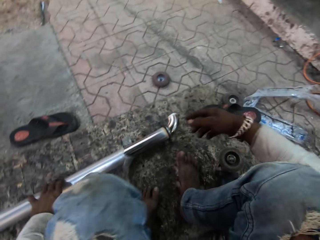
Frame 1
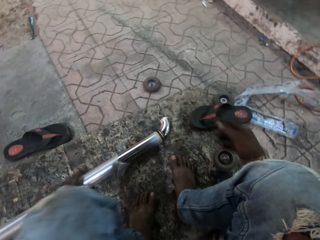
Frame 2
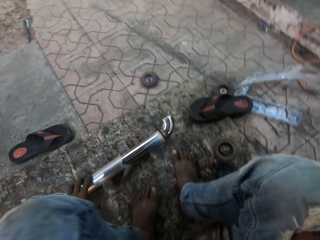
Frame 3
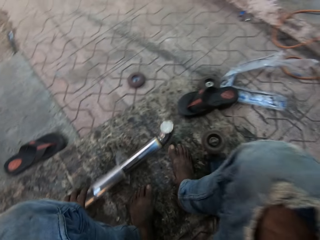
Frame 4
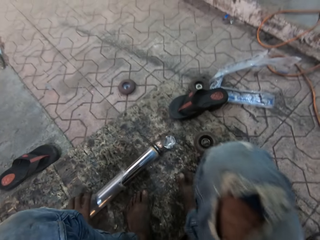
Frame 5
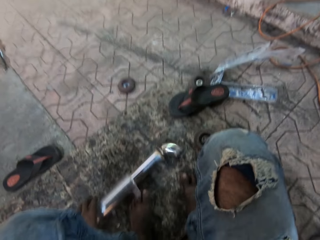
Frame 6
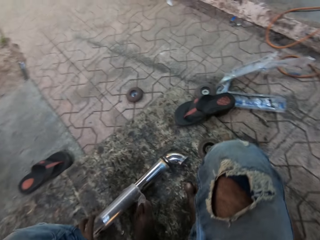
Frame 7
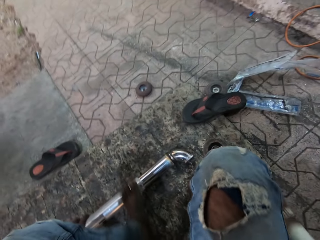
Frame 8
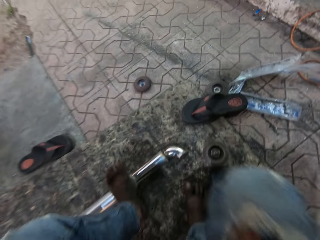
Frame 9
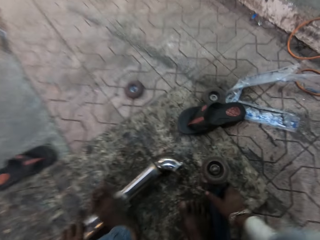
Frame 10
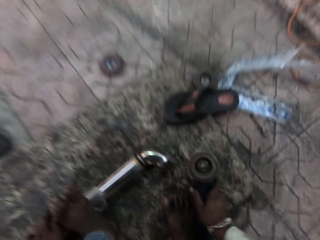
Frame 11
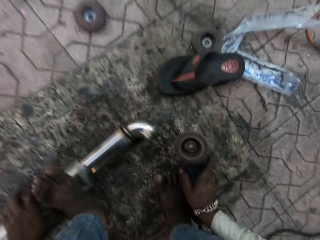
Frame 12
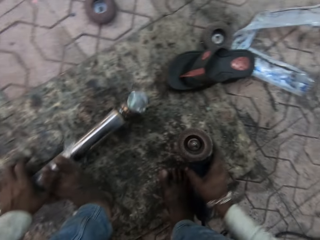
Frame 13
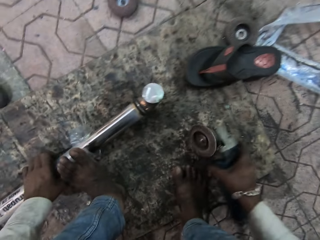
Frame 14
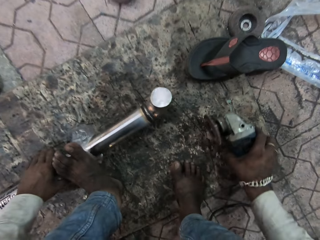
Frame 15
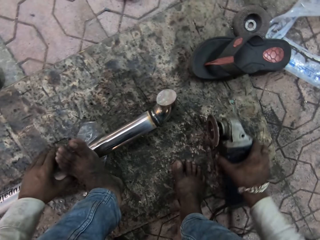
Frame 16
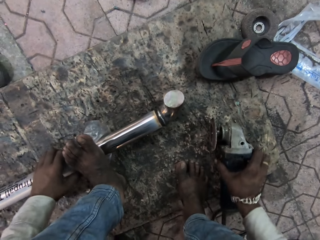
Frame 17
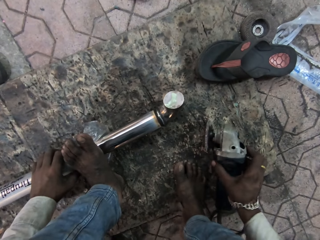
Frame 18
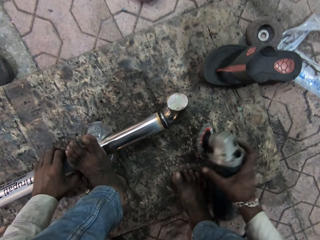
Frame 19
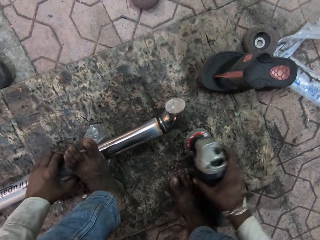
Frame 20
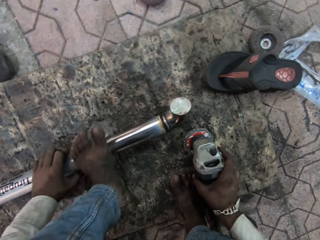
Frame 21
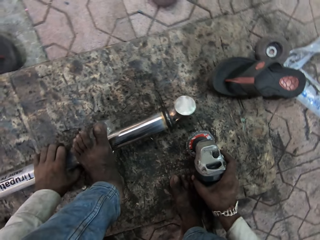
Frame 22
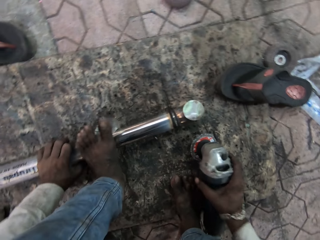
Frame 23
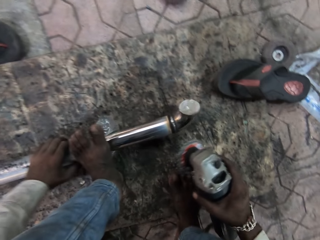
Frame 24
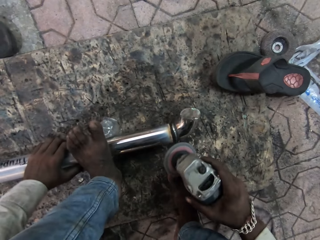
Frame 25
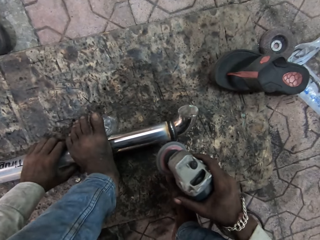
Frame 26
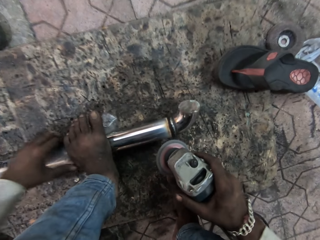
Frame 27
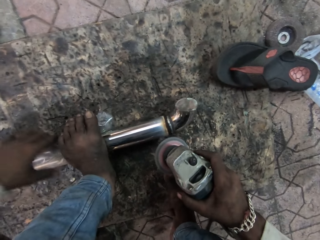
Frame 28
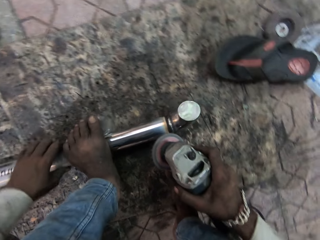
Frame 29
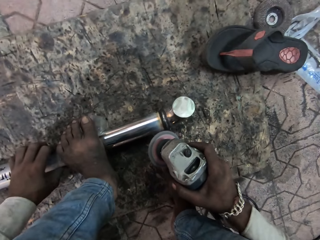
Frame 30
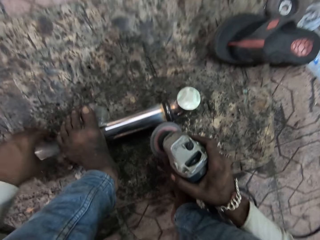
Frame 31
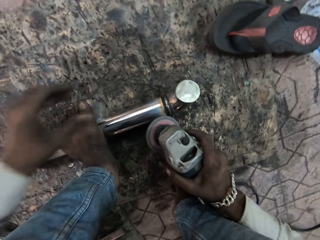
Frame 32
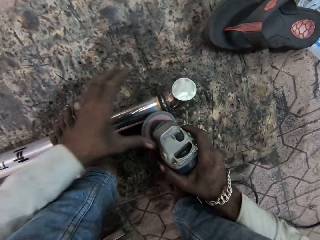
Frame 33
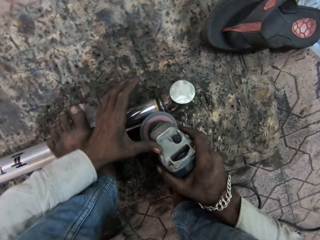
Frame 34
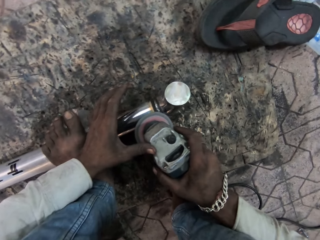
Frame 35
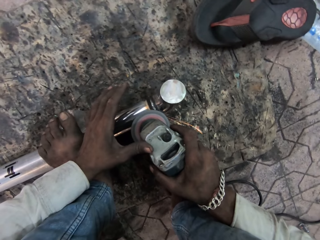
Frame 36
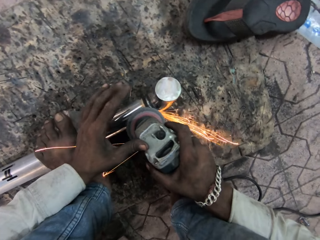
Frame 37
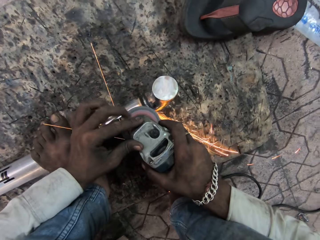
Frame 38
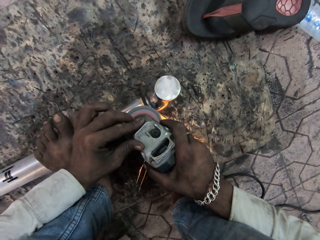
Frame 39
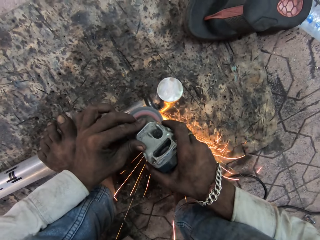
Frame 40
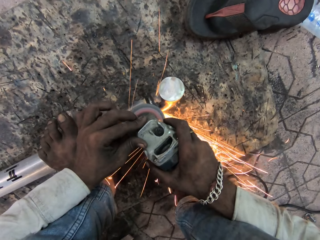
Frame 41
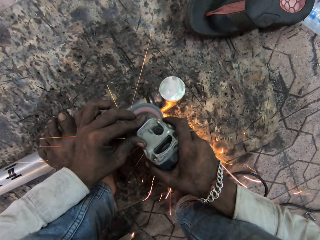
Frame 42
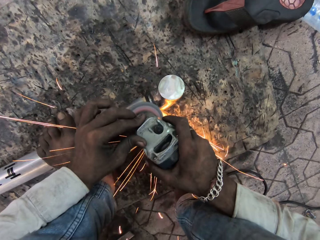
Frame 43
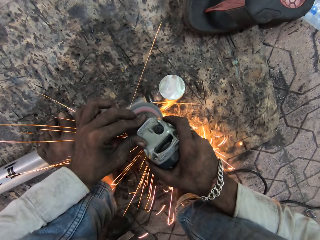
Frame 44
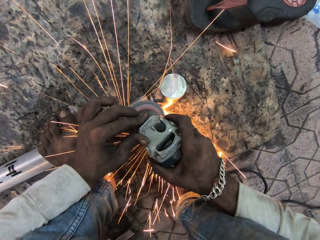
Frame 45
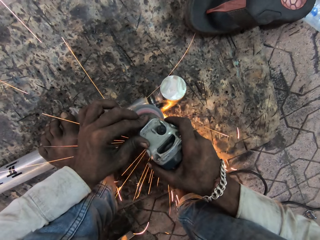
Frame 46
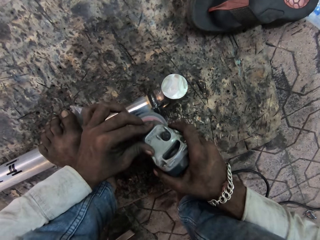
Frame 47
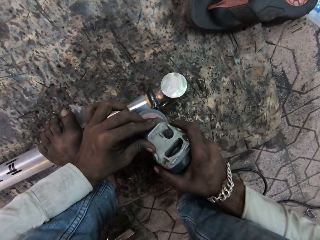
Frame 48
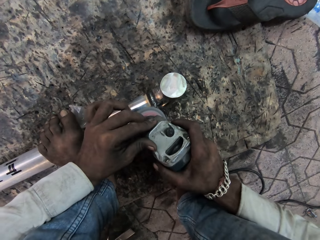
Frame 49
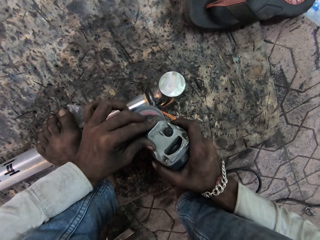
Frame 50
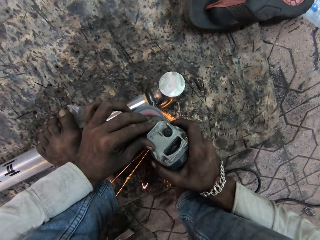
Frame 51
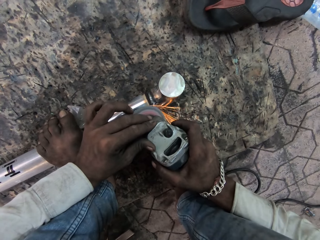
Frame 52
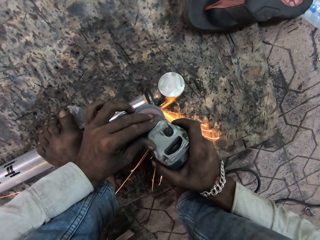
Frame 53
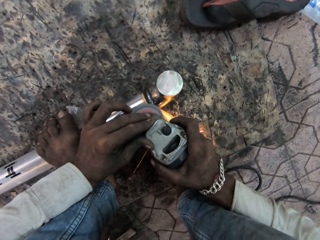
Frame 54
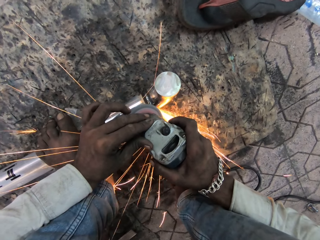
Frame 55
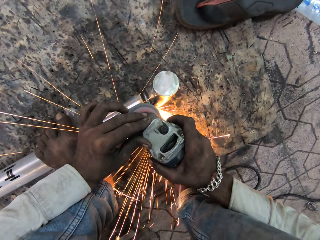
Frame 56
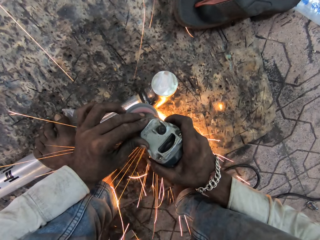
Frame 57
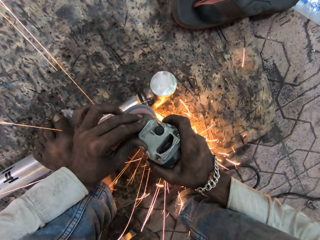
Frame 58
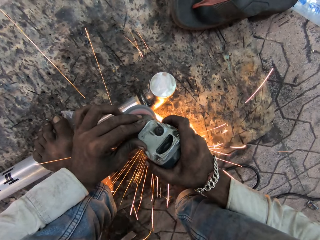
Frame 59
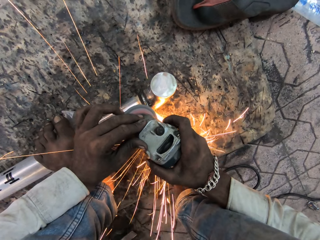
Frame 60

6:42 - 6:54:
The camera wearer places down the metal rod. They adjust the metal. They take the grinder machine or welding tool. They weld the metal and smoothen the metal rod with the grinder.

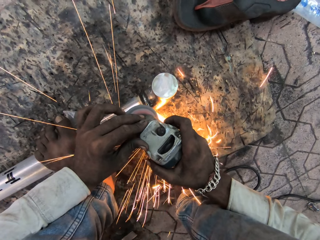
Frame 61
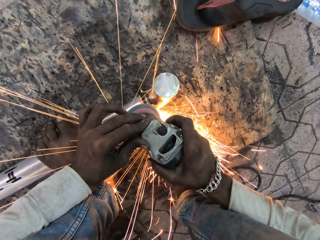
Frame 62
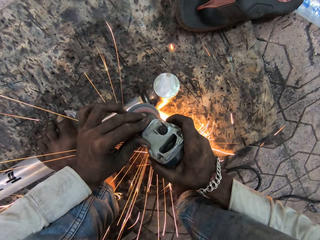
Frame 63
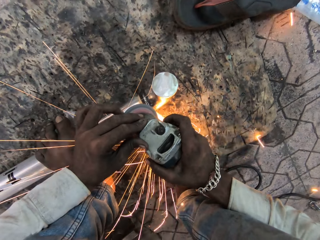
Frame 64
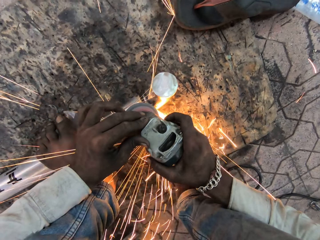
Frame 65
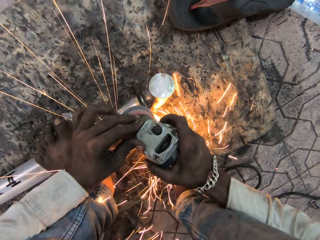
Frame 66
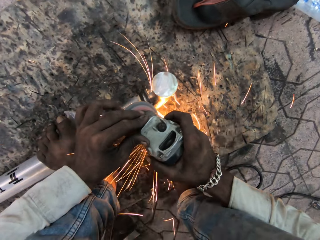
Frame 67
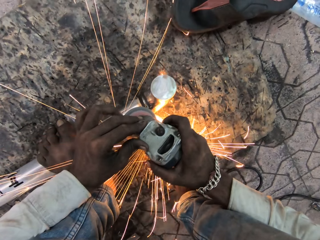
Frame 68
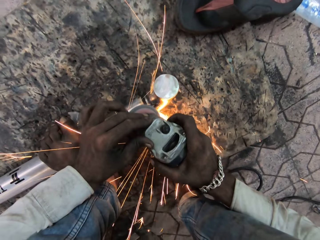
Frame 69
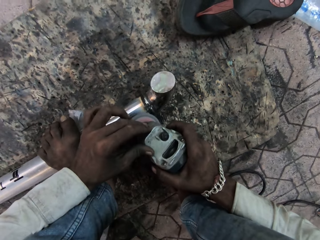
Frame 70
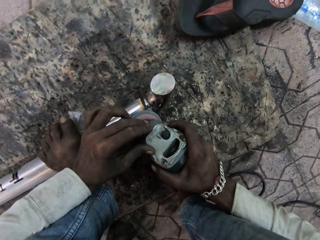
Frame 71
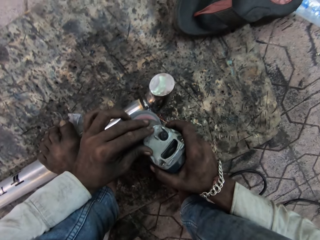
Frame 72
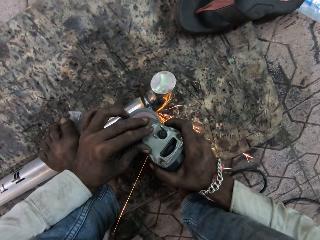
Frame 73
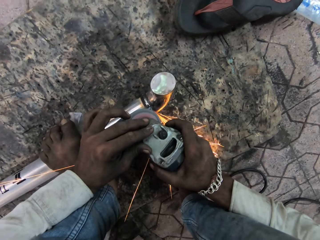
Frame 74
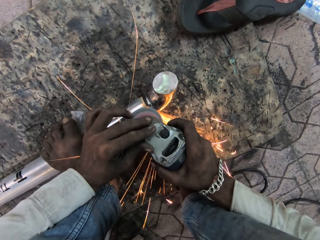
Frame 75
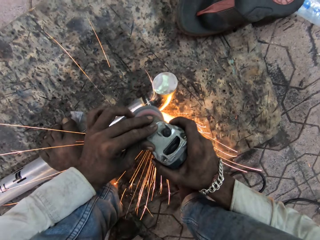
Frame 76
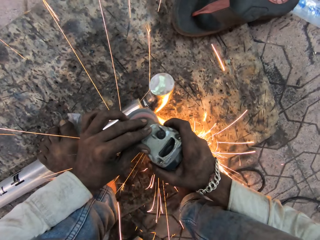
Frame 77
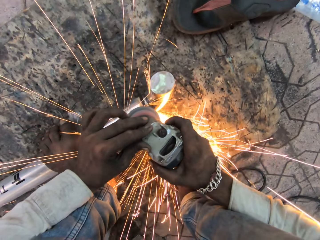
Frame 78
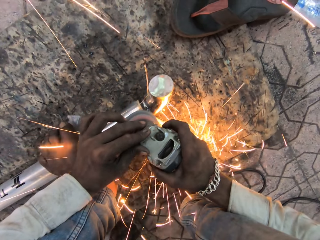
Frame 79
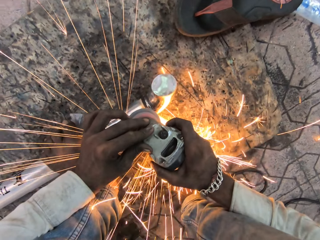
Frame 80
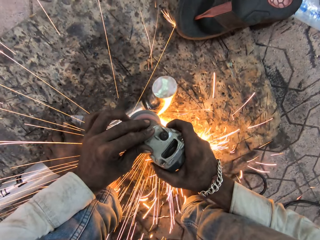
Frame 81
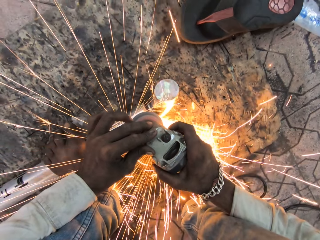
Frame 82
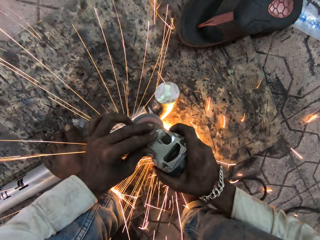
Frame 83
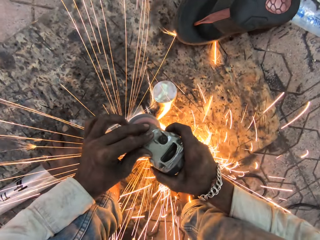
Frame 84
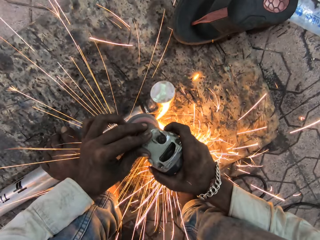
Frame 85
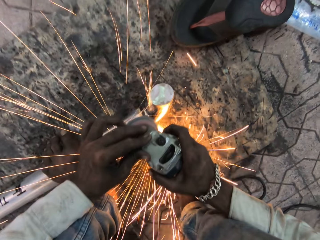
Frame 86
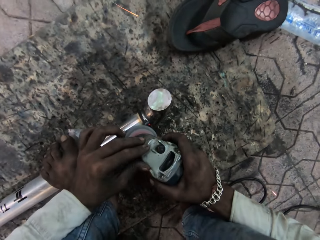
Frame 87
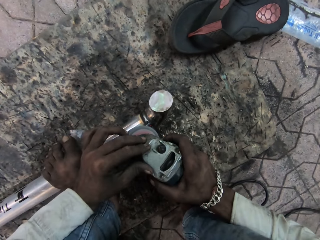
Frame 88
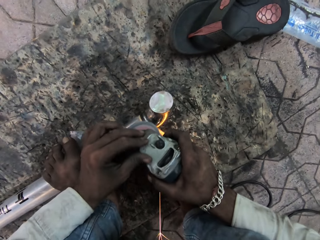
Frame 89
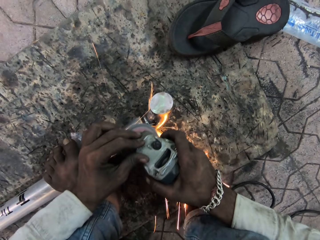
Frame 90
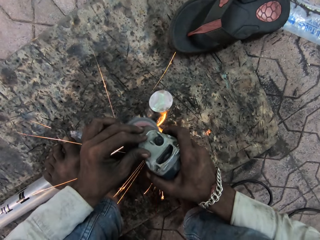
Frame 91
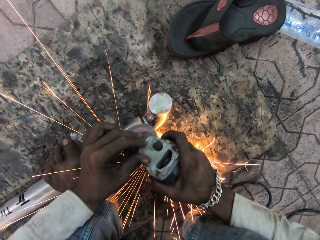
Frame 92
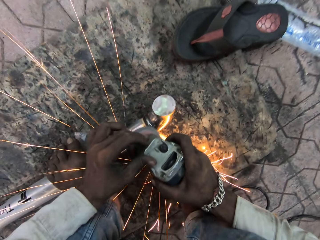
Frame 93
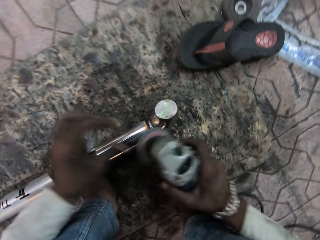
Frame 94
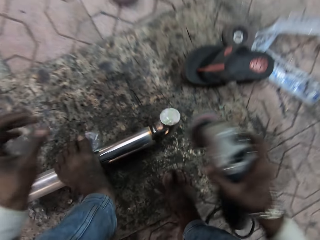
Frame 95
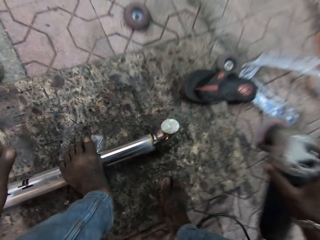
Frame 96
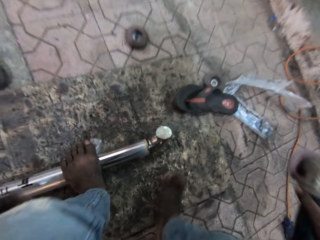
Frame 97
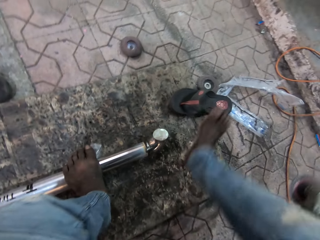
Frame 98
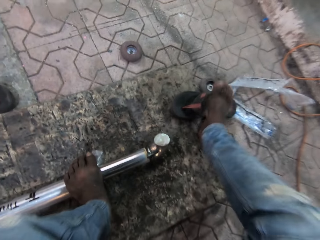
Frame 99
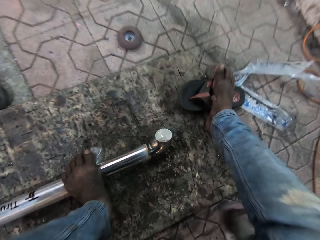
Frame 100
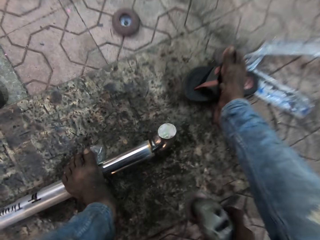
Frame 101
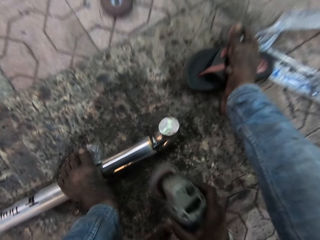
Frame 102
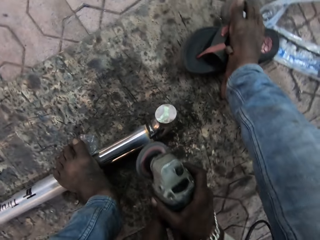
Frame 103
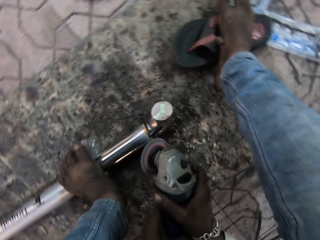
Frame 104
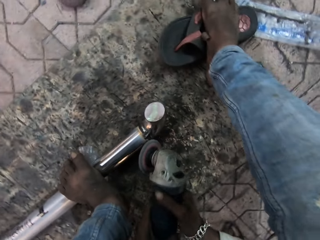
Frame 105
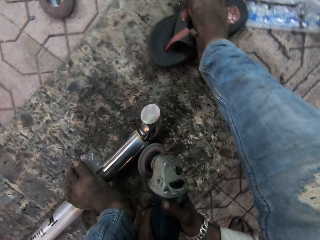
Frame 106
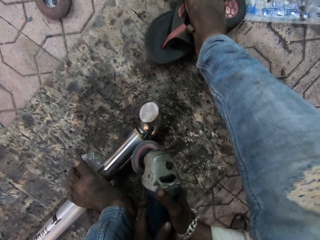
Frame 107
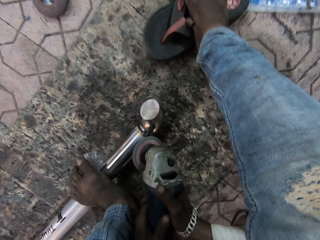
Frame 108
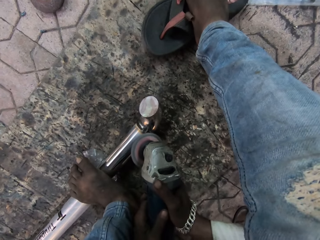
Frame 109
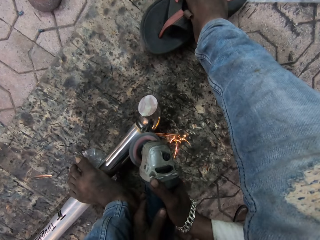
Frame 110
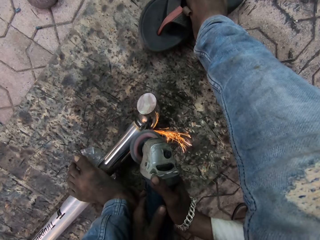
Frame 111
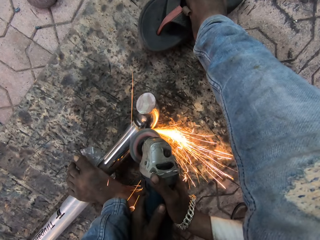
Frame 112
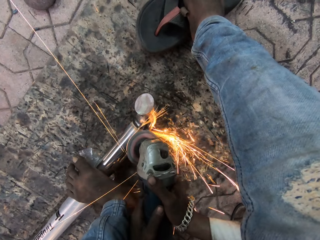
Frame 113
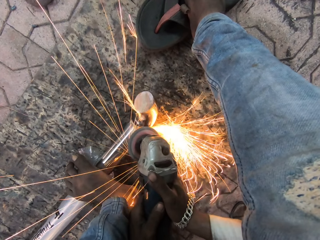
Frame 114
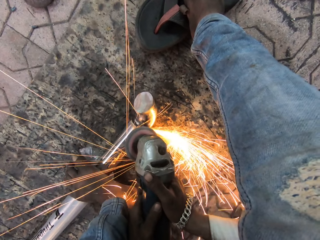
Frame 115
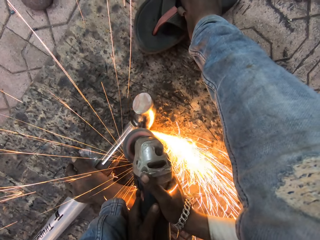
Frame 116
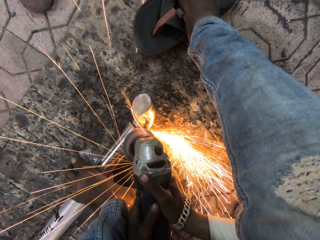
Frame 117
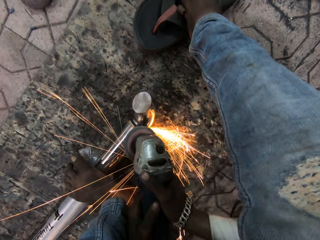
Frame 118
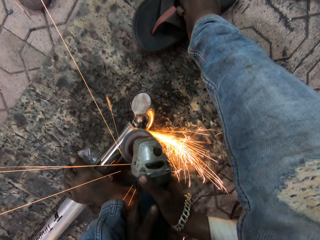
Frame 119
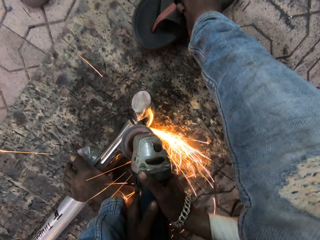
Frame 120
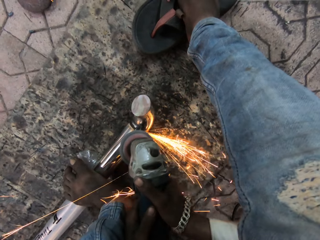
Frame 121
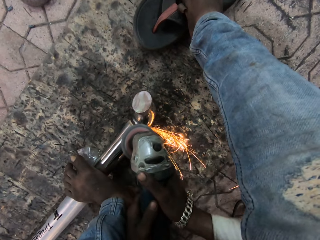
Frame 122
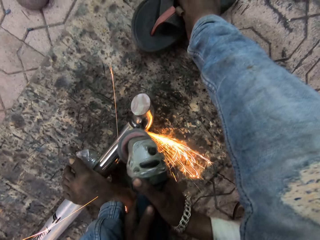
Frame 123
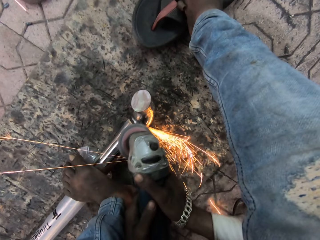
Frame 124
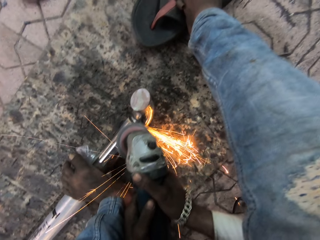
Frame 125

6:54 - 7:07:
The camera wearer removes the welding tool from the metal. He adjusts himself and passes the welding tool under the leg. He welds the metal and smoothens the metal rod with the grinder.
